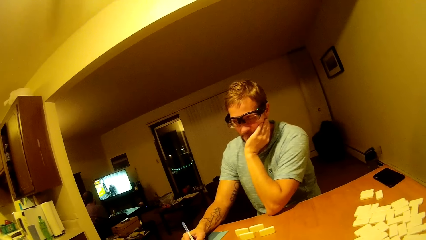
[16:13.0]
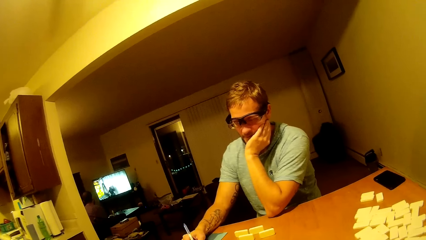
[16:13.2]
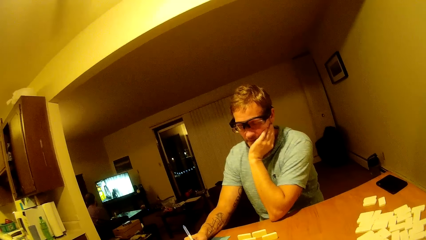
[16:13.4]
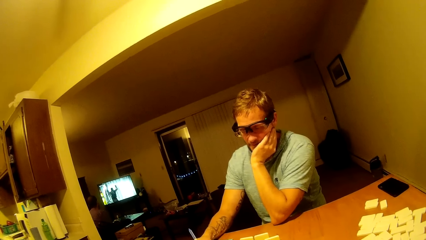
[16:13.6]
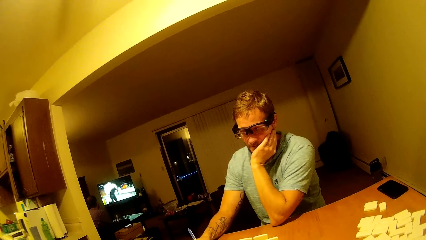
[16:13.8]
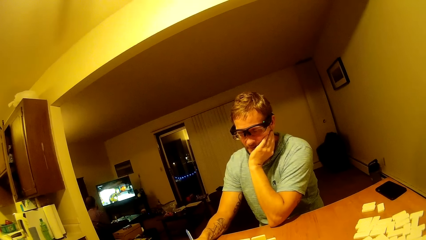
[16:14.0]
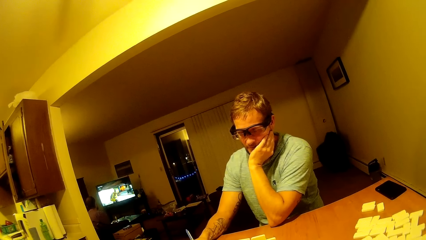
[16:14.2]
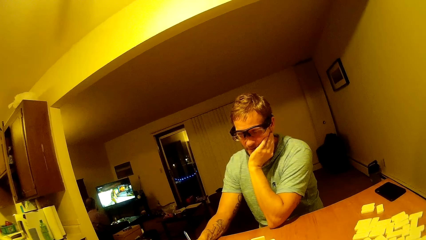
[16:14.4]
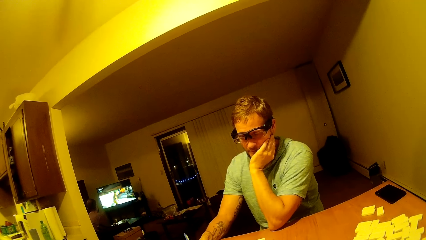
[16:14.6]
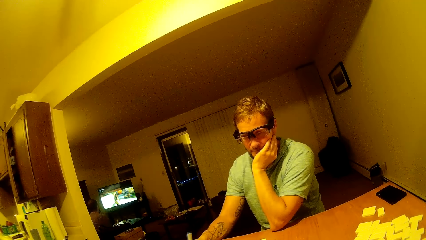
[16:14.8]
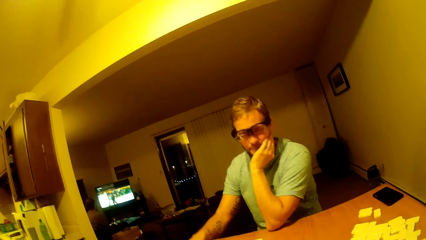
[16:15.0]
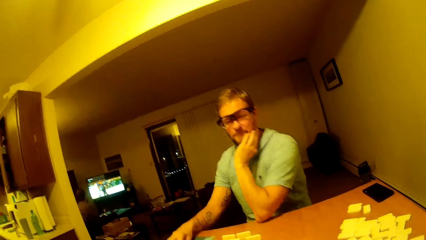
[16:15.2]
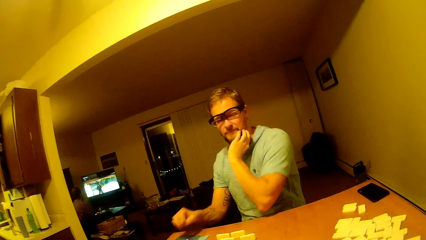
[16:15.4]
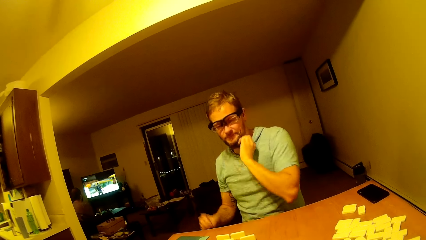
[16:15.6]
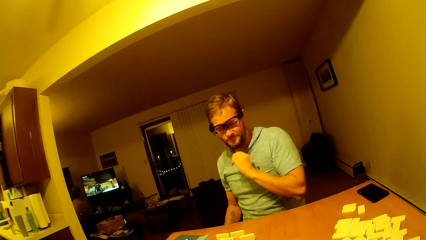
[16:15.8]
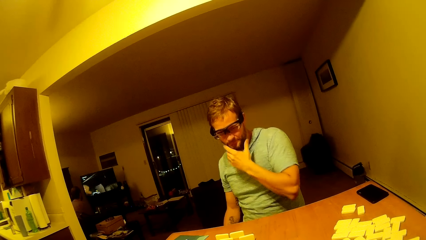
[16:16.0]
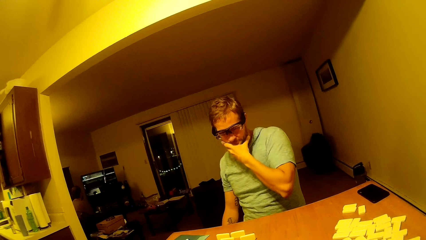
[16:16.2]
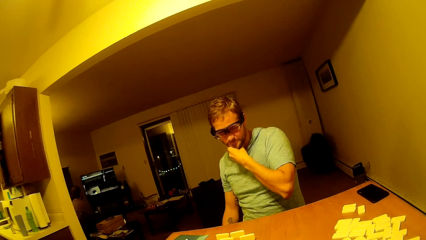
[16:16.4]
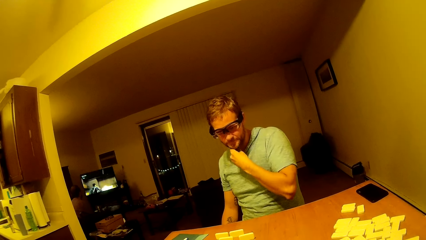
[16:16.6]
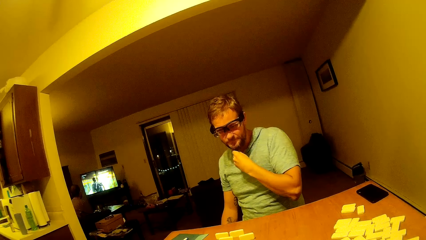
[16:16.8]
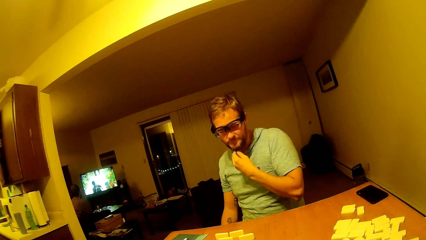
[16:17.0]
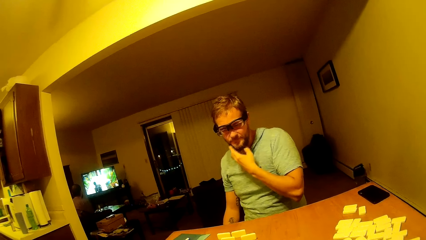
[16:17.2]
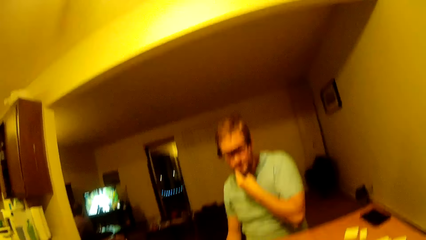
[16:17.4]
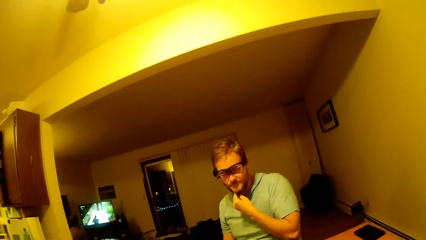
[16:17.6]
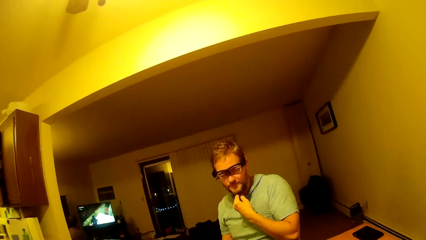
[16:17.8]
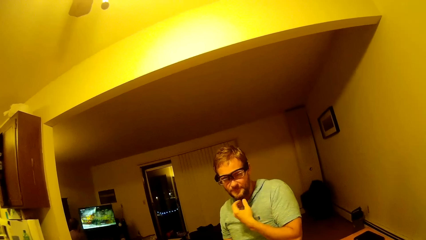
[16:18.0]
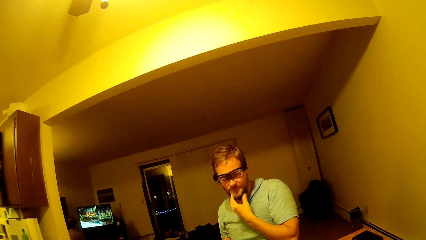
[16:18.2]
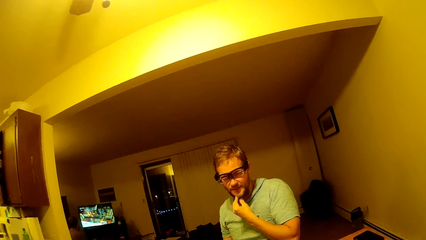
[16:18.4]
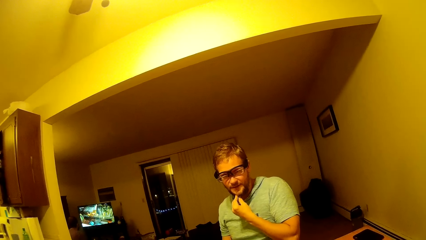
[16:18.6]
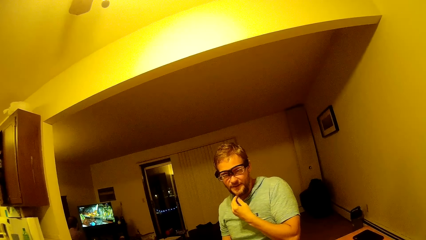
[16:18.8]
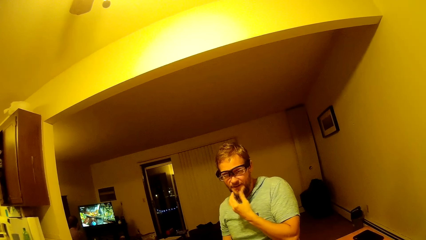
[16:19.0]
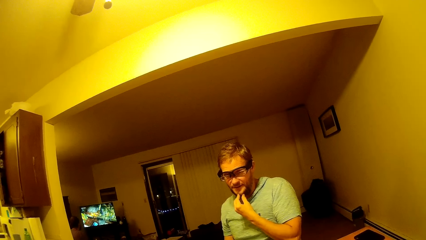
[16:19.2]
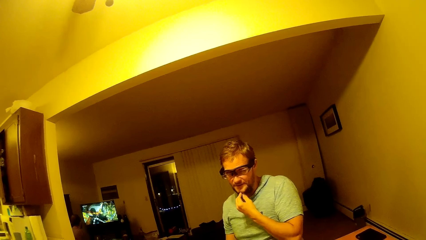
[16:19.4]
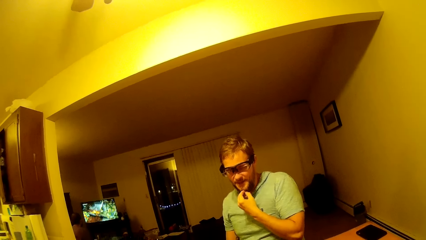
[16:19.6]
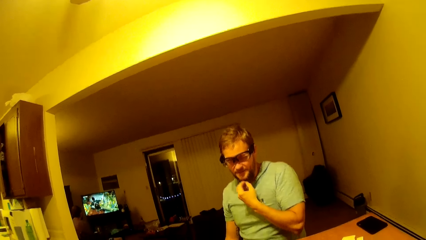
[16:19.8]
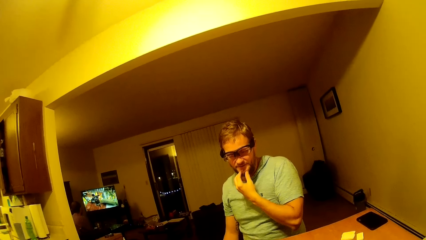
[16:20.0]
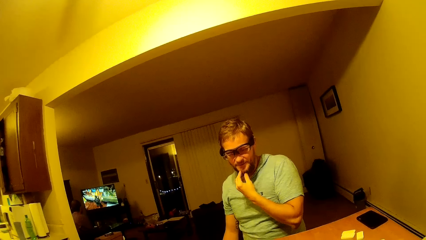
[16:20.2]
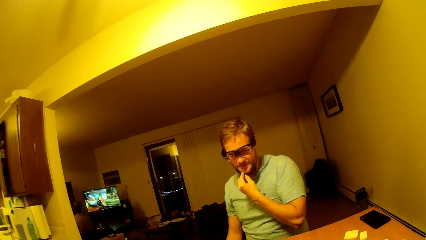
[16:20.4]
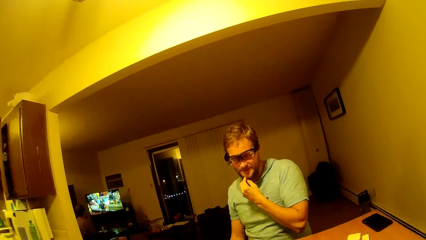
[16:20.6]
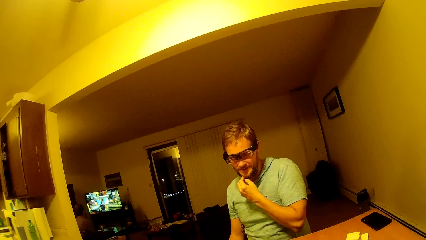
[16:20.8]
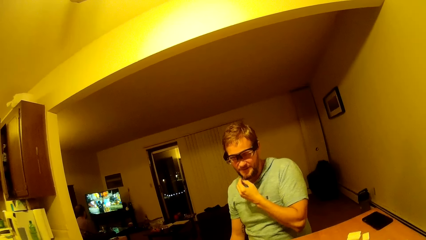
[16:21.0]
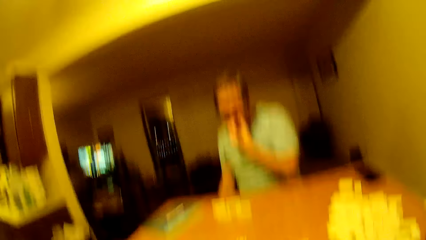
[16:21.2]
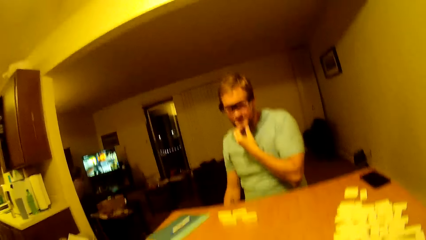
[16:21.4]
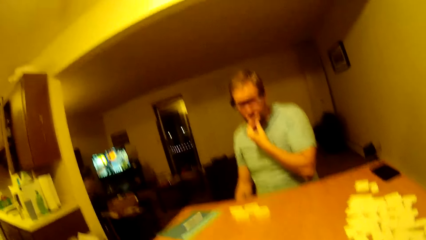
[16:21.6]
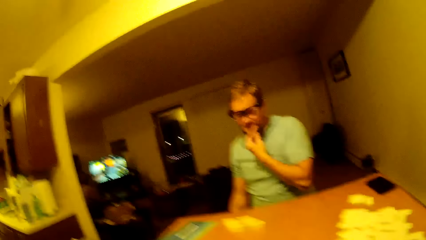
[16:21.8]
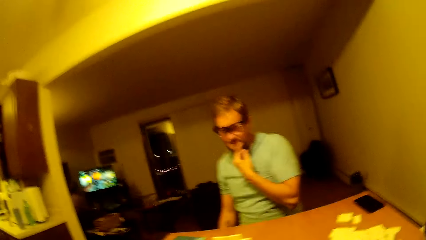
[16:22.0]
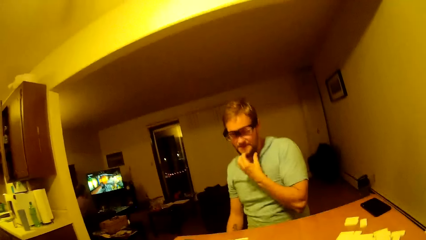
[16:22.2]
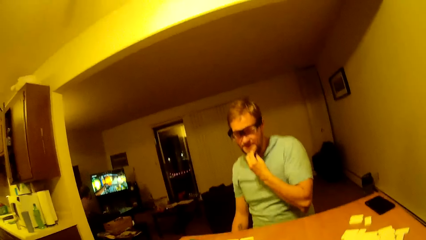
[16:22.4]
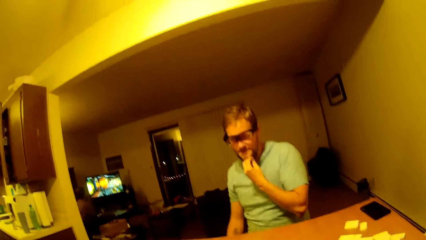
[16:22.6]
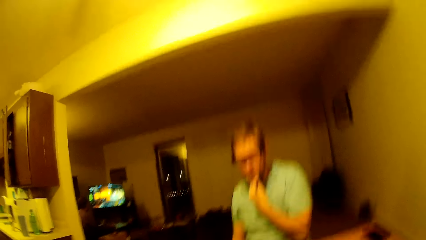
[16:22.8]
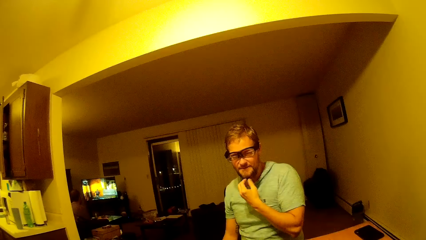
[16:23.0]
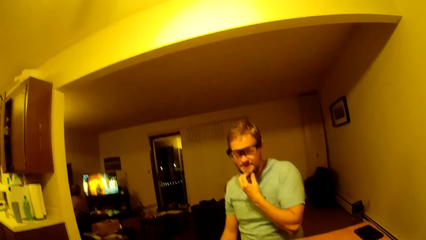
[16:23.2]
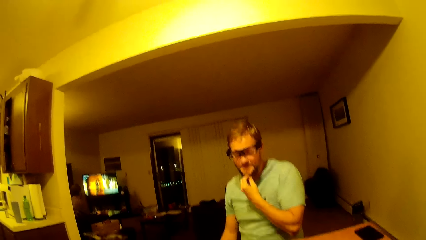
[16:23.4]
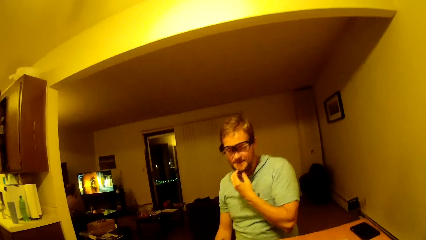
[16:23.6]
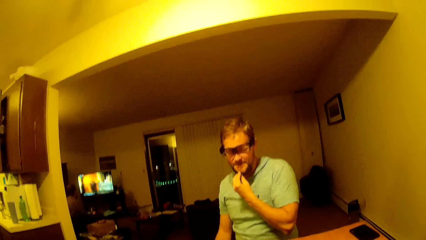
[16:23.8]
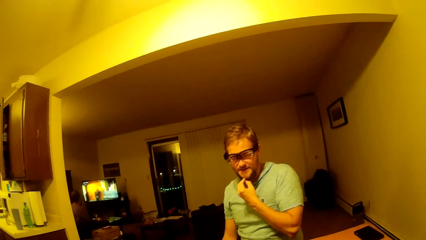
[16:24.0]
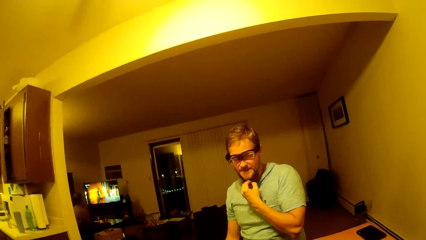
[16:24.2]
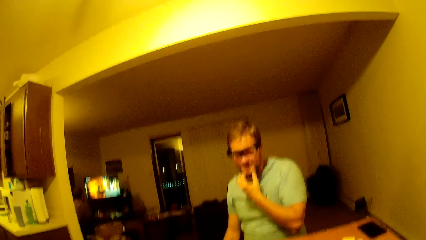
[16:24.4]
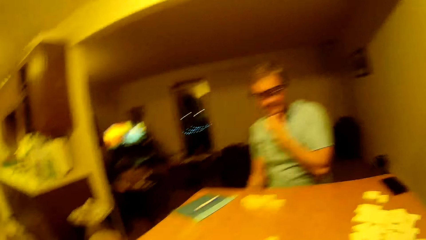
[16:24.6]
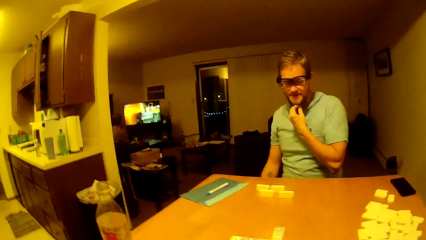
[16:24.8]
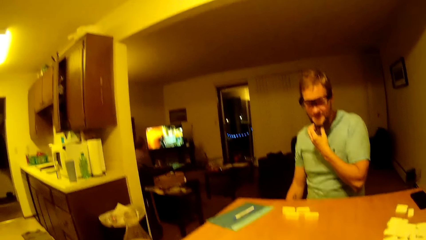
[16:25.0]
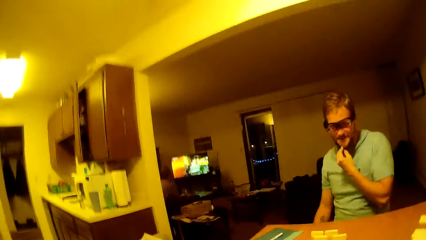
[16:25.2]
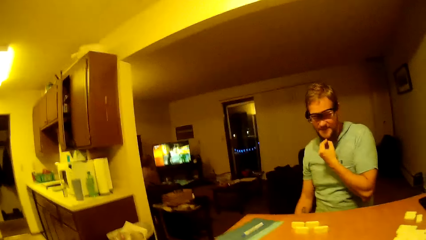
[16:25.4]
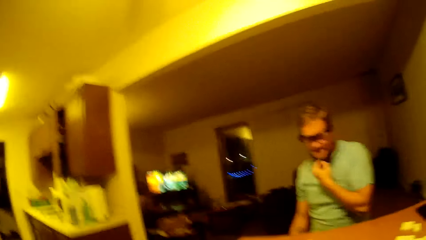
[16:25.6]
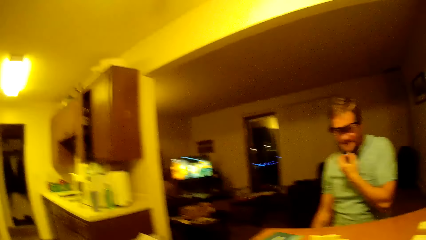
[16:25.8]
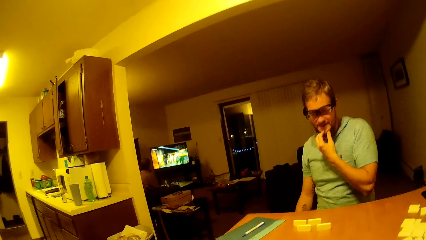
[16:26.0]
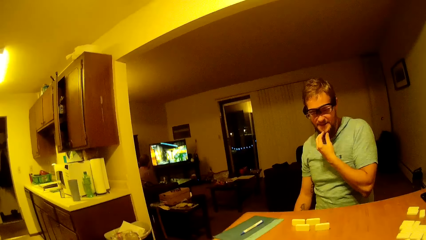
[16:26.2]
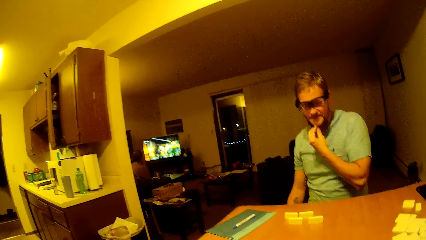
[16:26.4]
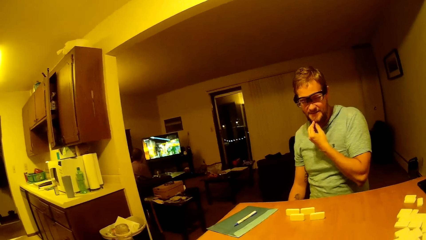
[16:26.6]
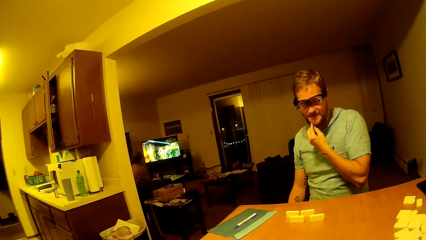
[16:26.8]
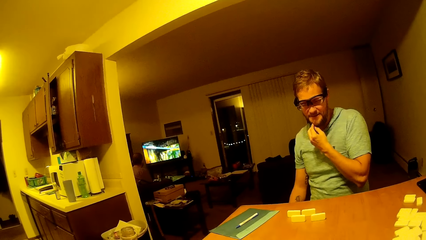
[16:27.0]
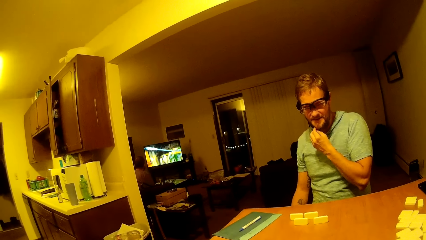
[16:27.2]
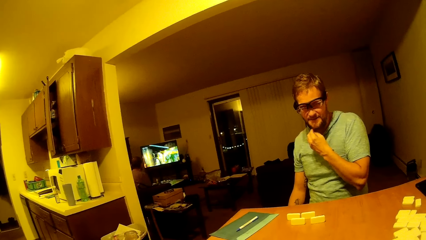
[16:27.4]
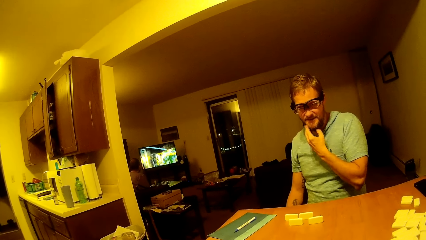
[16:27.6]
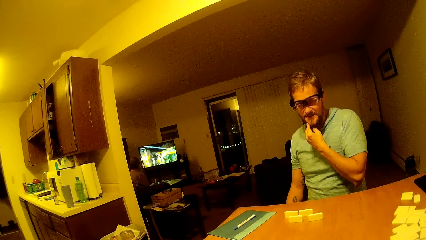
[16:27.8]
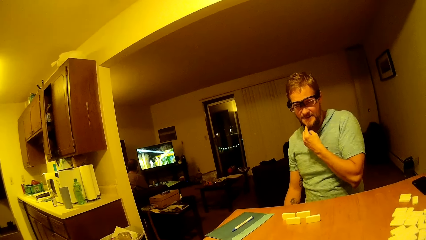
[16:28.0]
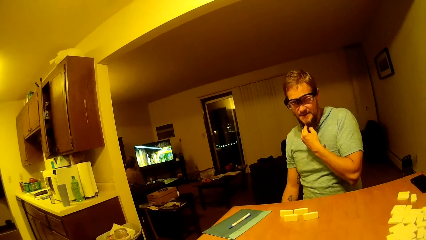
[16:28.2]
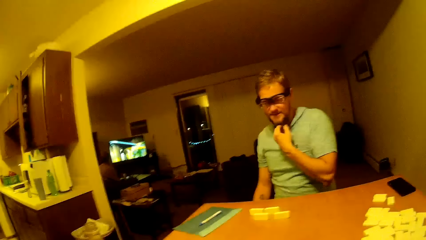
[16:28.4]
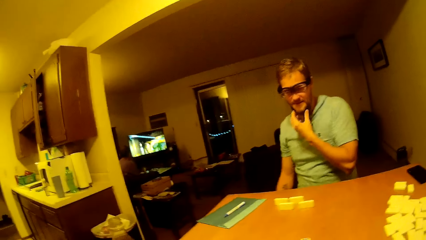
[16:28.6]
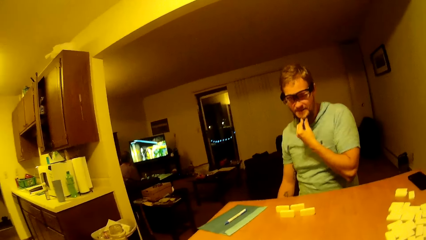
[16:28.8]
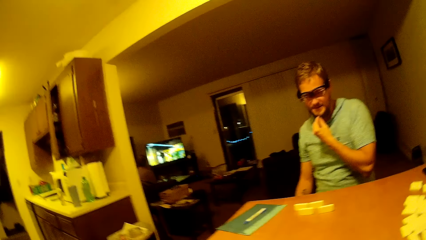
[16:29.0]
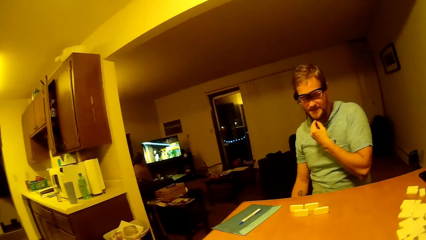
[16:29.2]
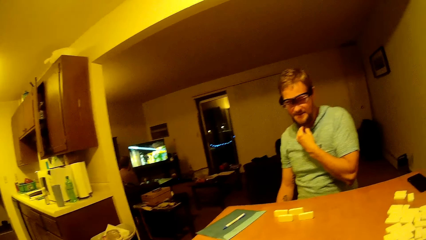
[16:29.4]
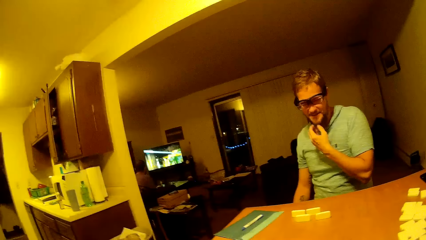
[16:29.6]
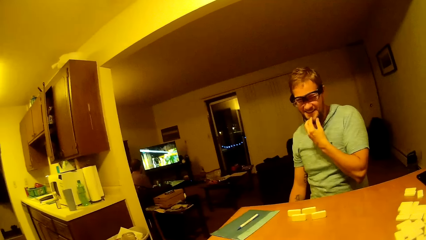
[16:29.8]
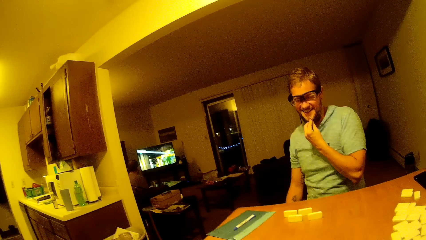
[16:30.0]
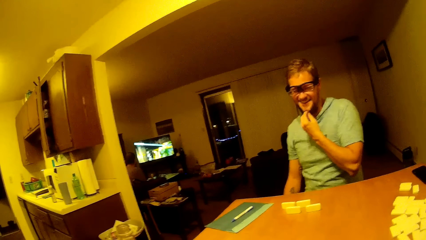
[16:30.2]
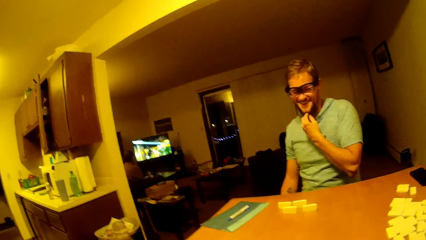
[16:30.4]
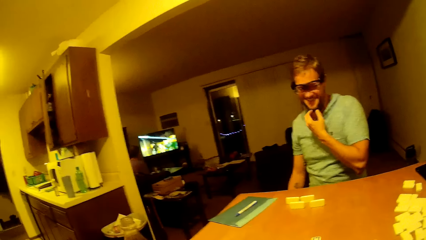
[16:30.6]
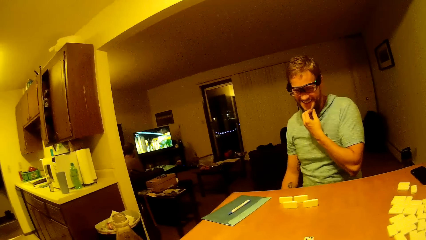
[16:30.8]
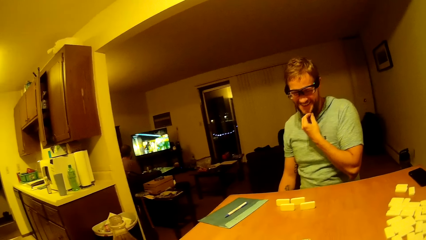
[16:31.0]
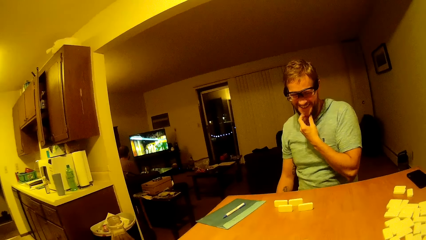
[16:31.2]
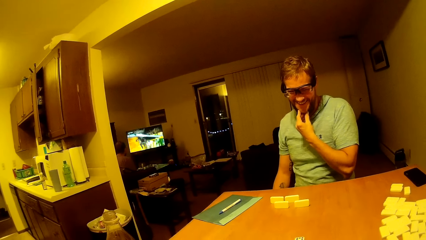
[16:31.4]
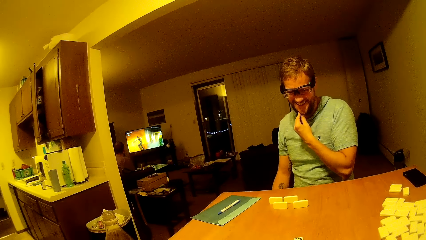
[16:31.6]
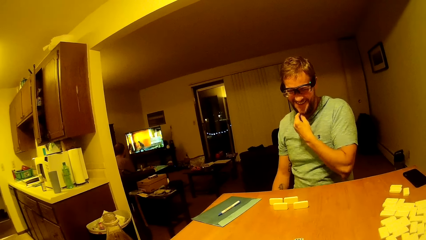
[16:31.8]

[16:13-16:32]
A man writes on a paper with a pen. The man places the pen down. The man touches his beard. The camera wearer talks to the man.
